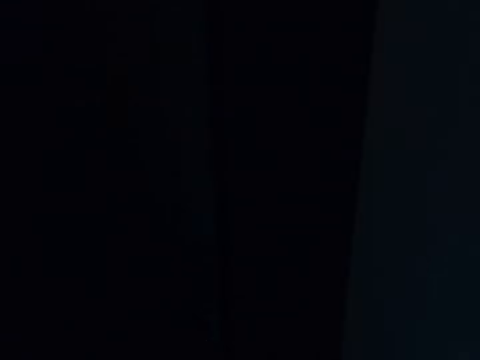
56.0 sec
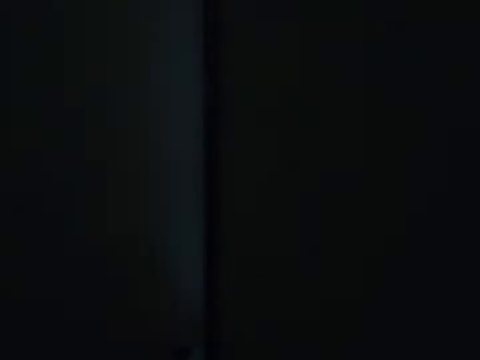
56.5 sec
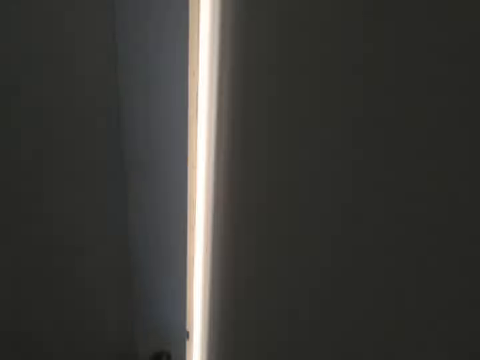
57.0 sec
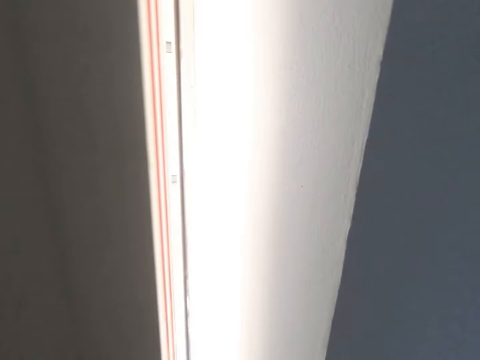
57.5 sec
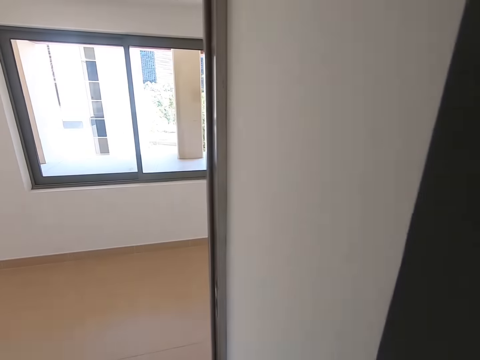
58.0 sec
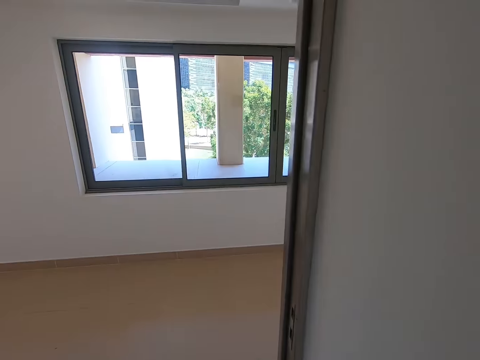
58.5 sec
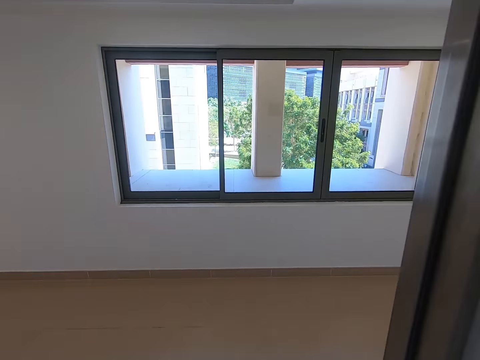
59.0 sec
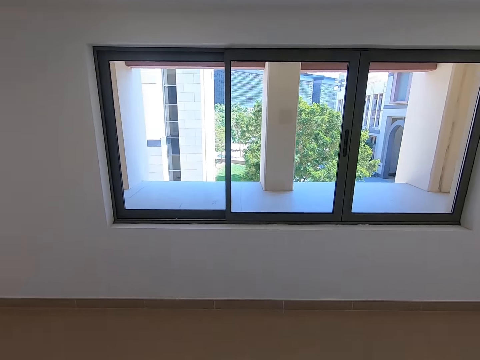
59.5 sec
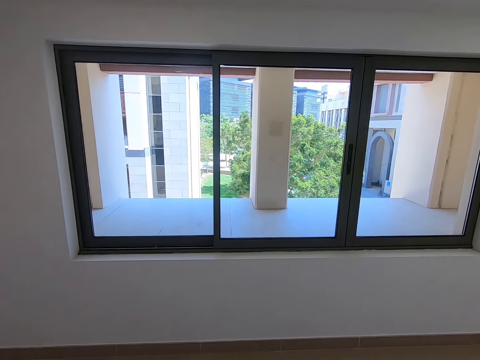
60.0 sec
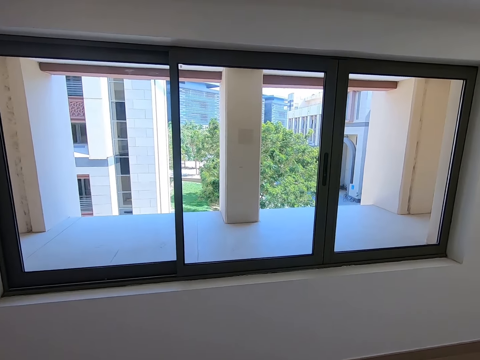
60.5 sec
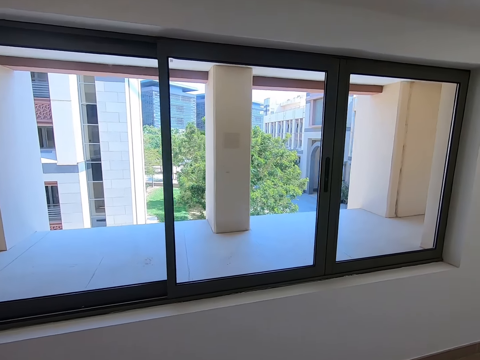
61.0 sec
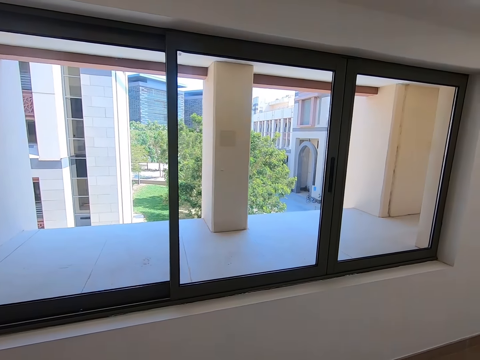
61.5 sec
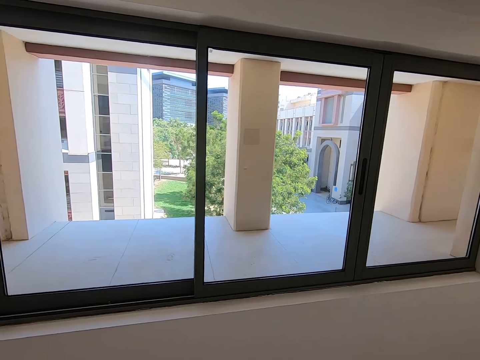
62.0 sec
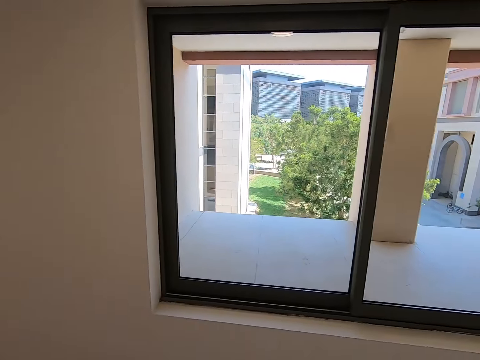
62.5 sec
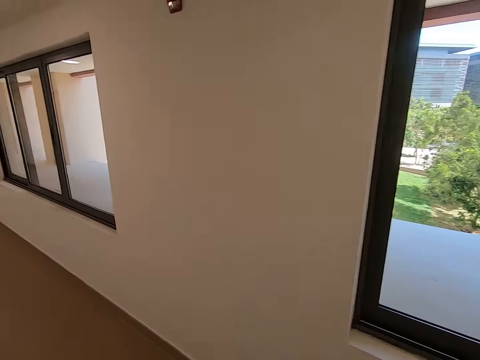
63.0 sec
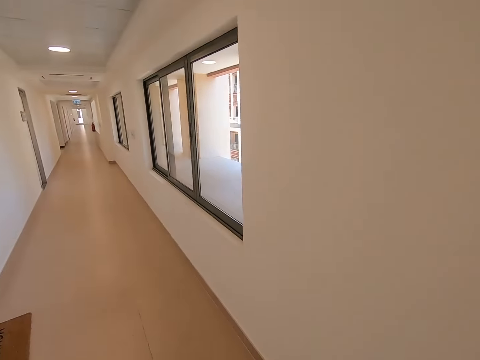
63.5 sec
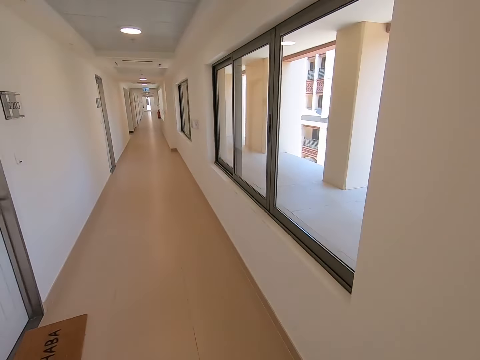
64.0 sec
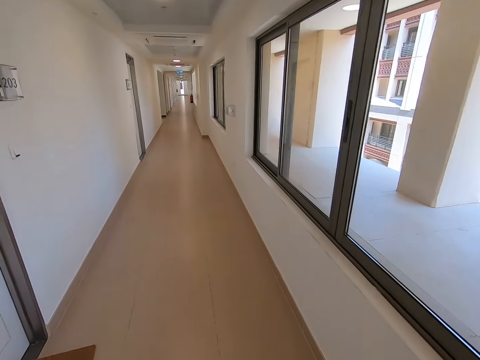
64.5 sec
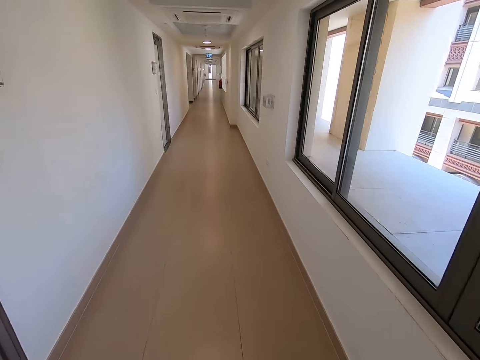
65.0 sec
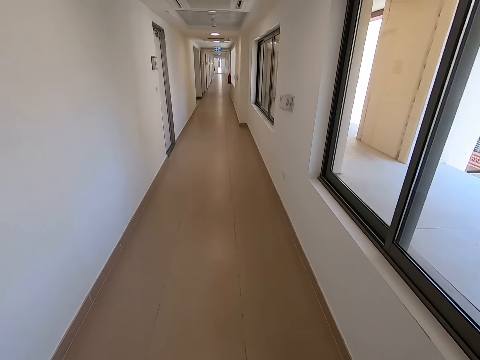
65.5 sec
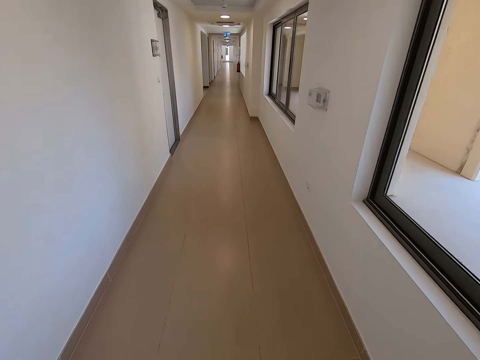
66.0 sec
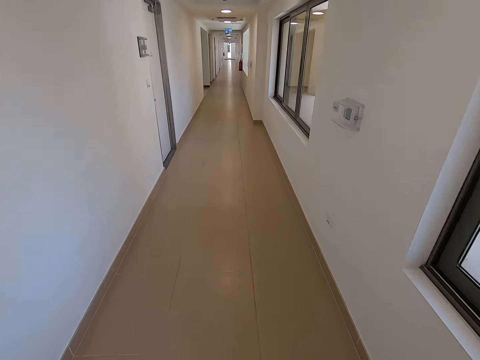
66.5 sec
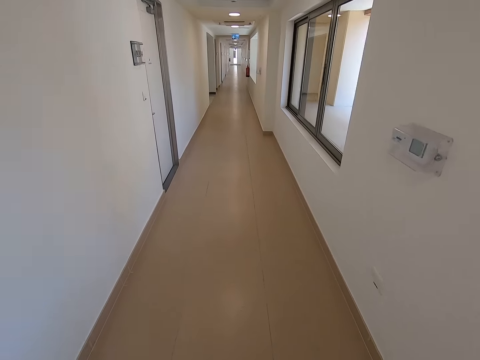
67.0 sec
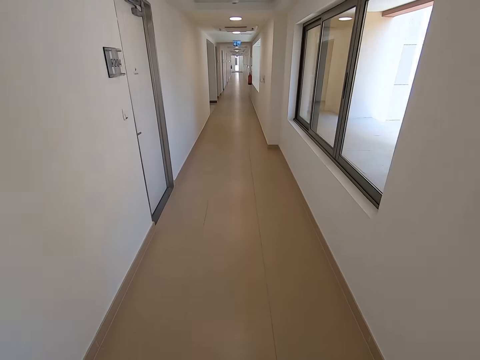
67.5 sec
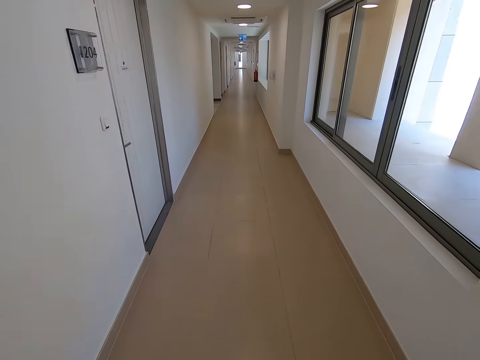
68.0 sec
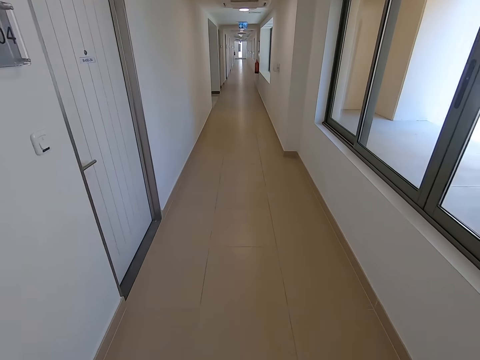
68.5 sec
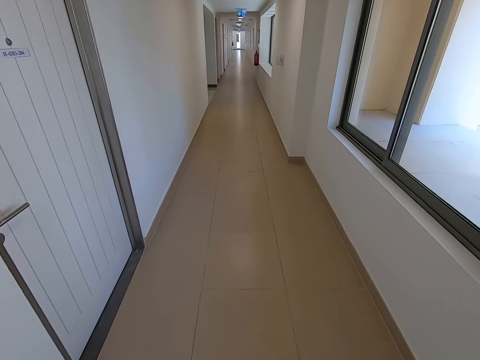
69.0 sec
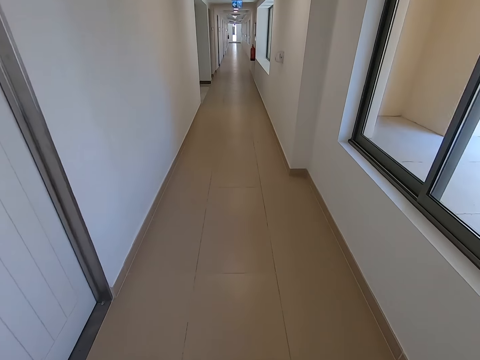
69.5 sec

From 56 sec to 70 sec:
The camera wearer opens the exit door. They look through the window. They walk along the corridor.

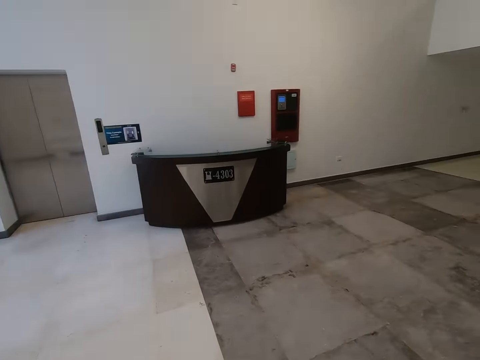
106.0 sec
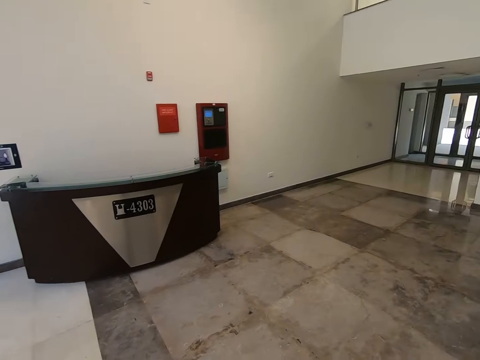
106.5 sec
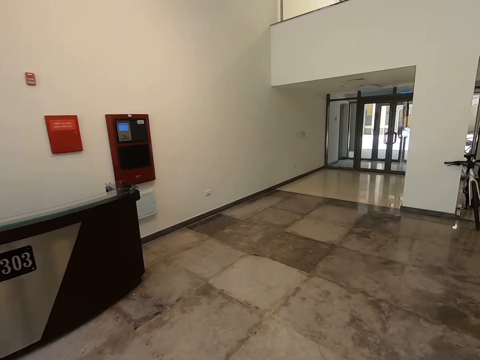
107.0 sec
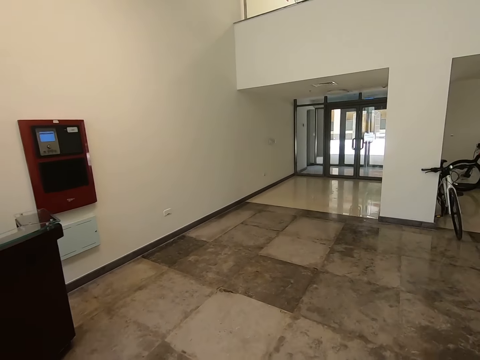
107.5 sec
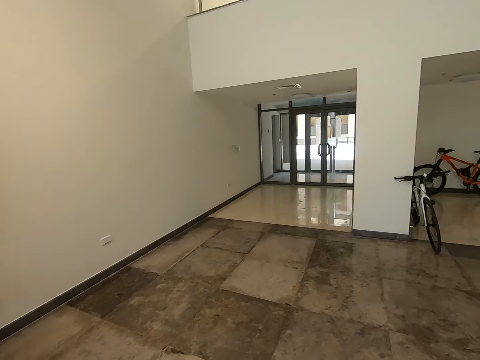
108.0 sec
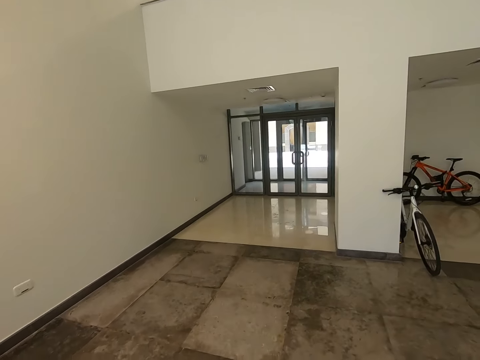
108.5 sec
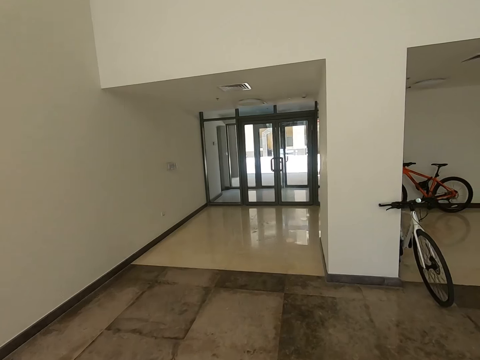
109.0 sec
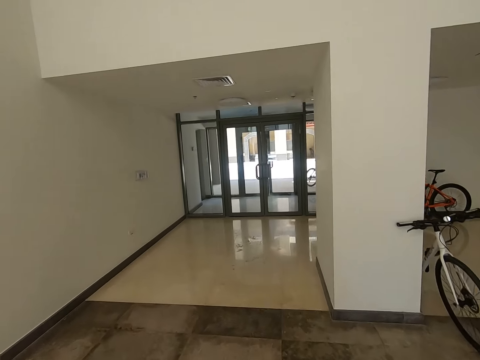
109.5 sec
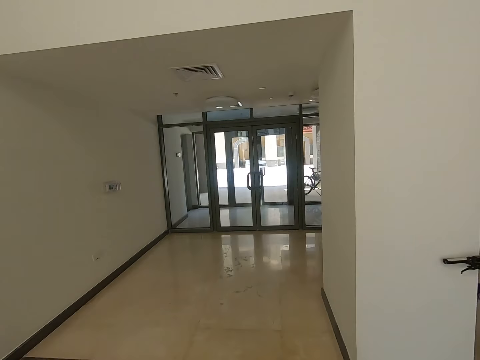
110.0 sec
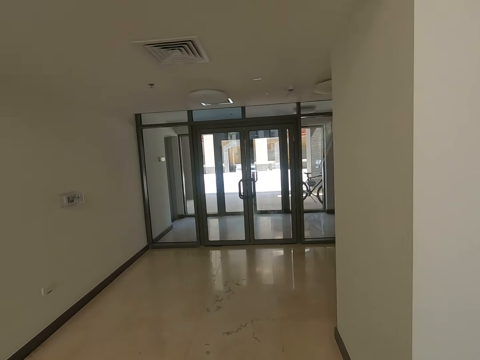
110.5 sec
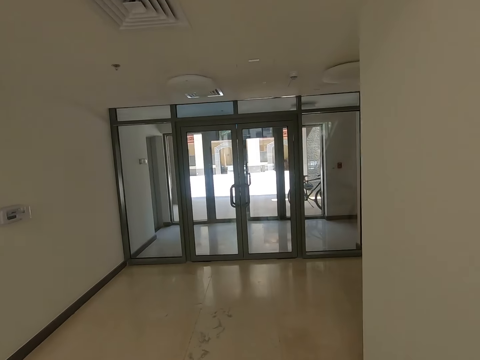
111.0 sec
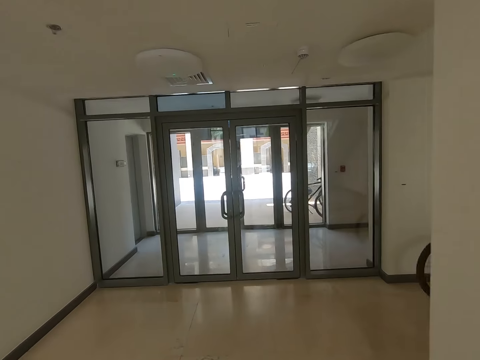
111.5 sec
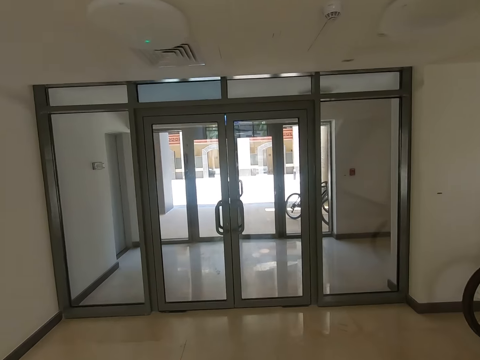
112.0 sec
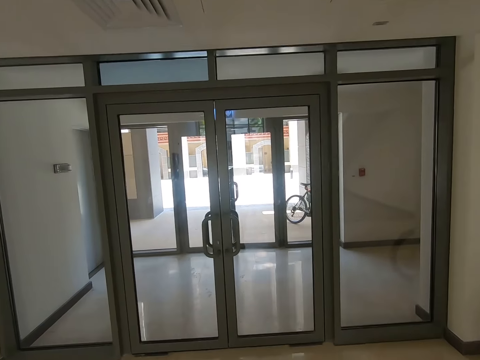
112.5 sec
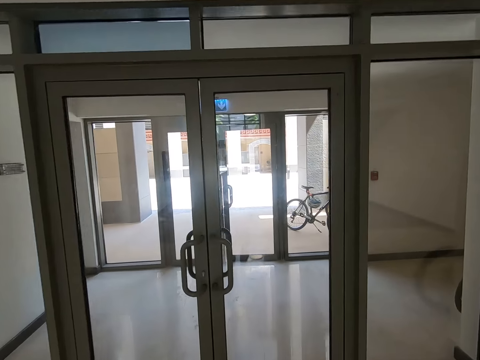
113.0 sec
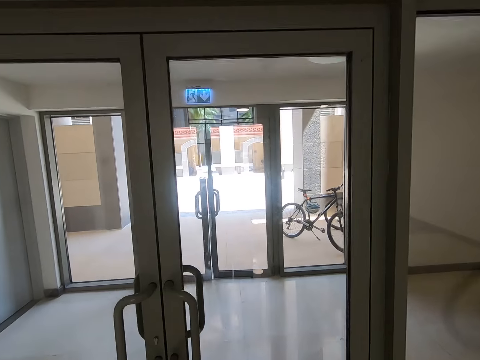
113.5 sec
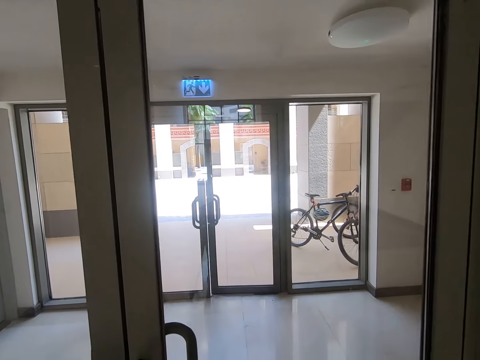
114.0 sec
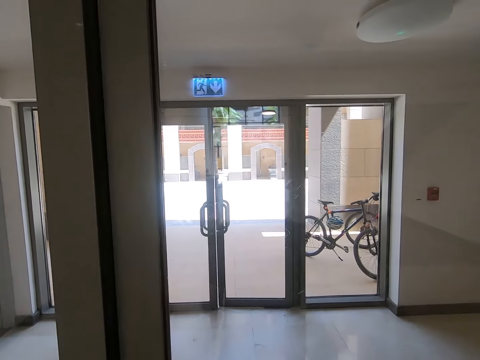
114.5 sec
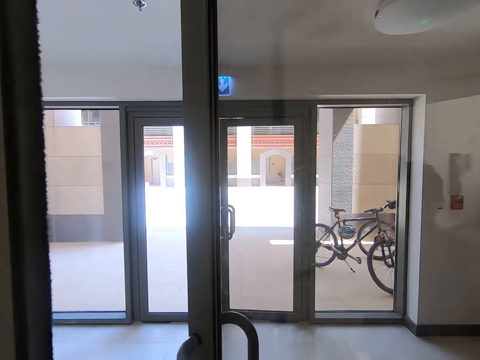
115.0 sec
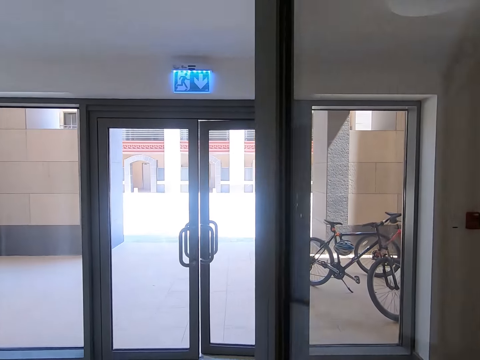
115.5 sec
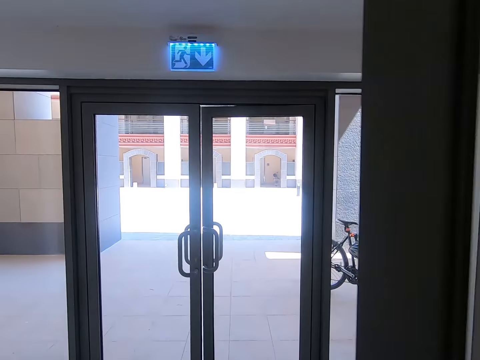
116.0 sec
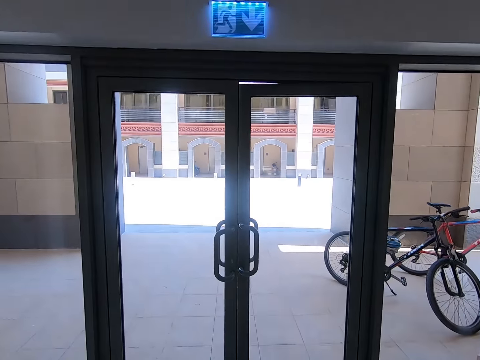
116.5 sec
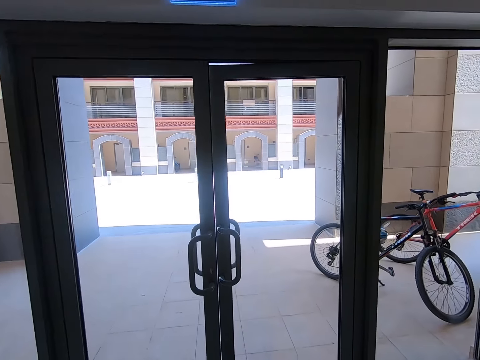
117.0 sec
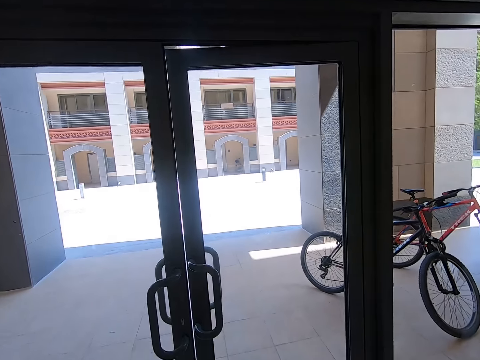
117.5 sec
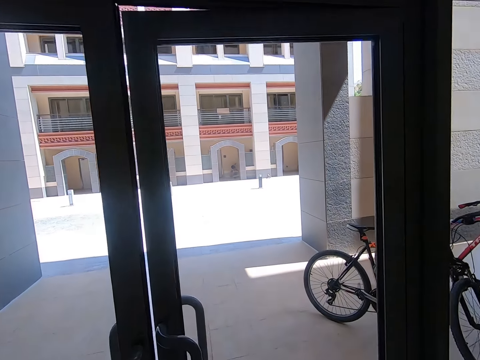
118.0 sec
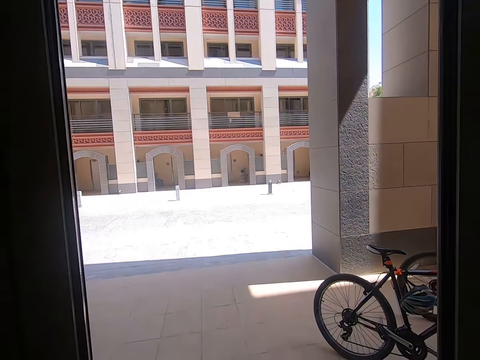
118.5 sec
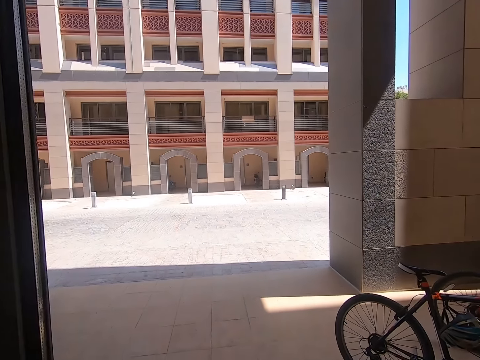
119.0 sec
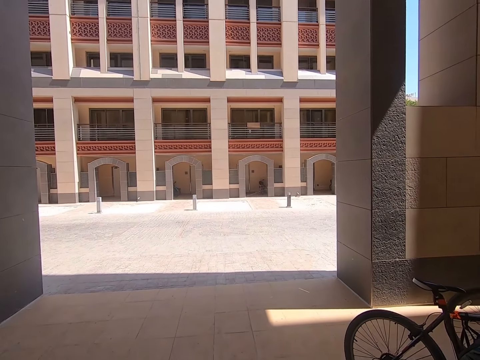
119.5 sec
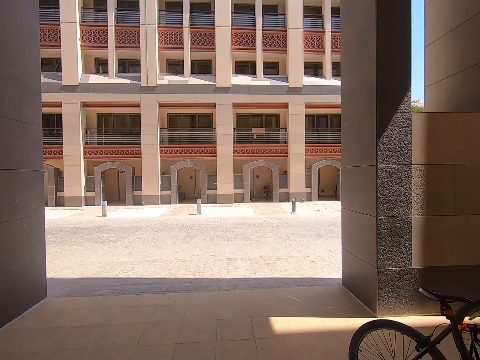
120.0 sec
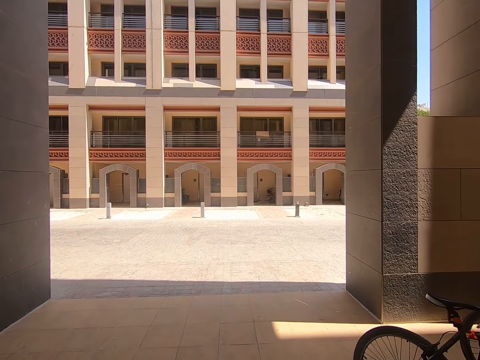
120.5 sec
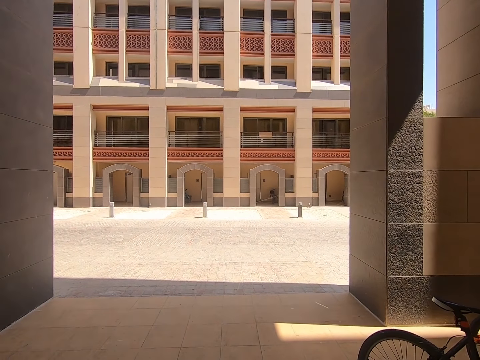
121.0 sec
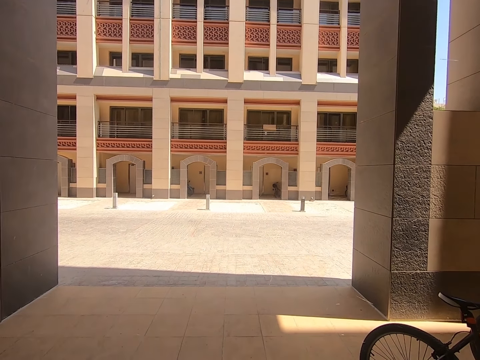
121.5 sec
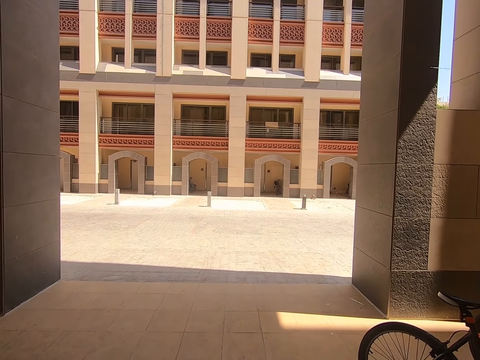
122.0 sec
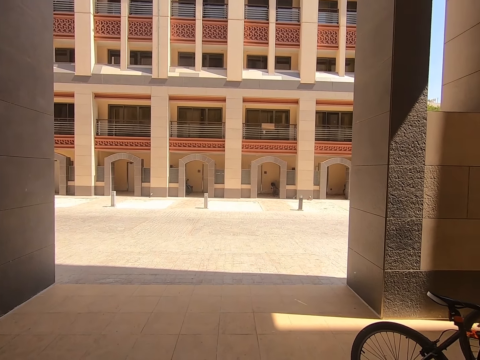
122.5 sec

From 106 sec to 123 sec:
The camera wearer walks along the veranda. They open the exit door. They open the exit door again.
